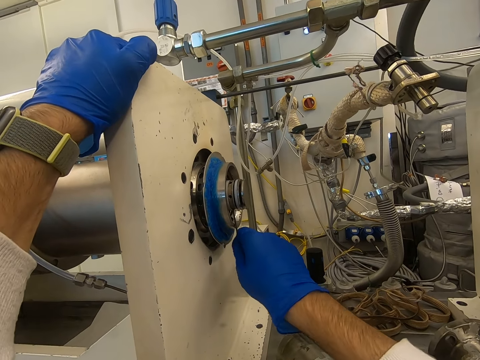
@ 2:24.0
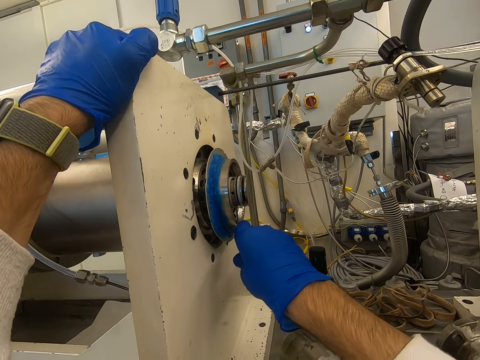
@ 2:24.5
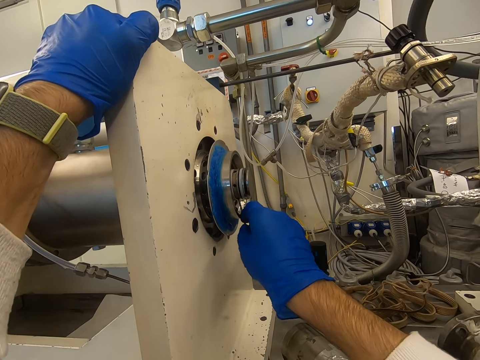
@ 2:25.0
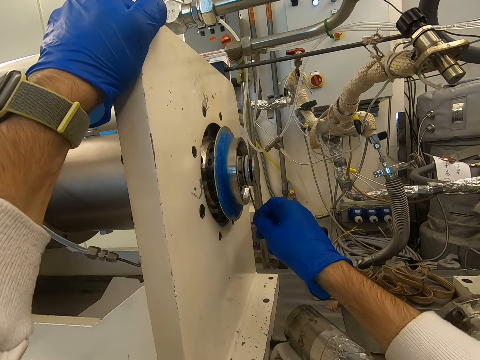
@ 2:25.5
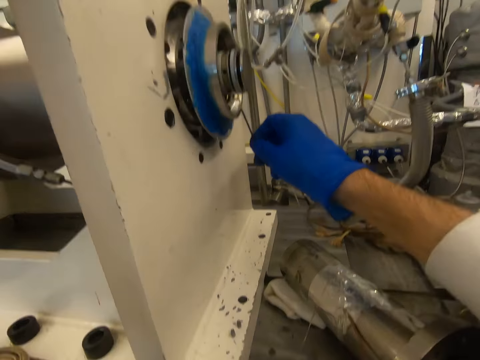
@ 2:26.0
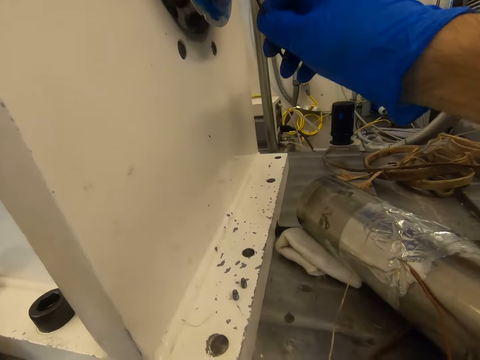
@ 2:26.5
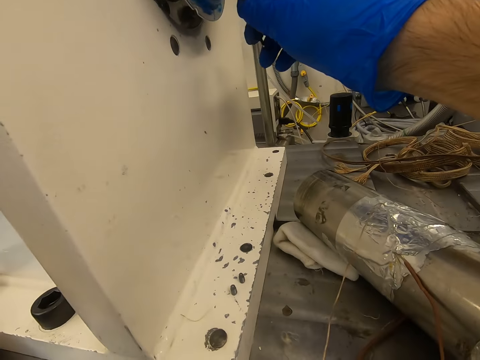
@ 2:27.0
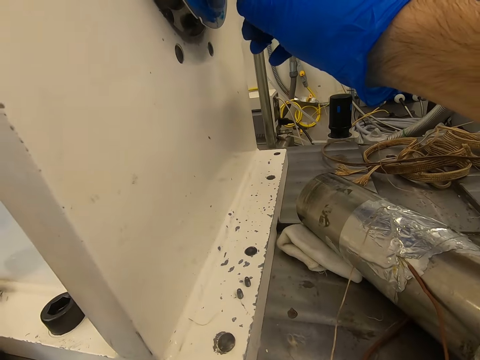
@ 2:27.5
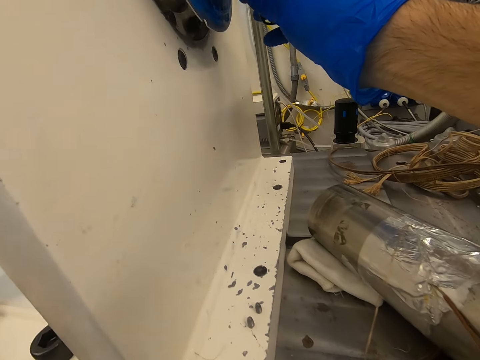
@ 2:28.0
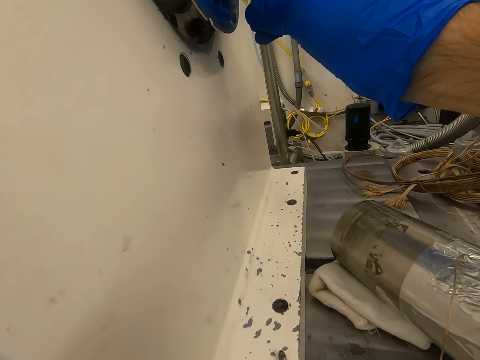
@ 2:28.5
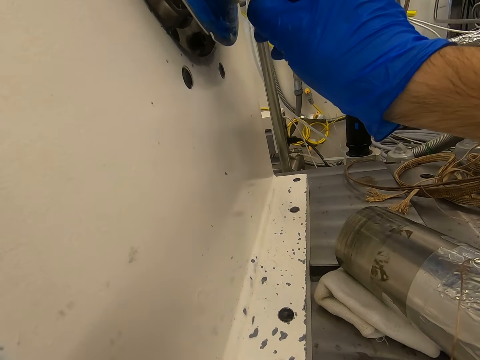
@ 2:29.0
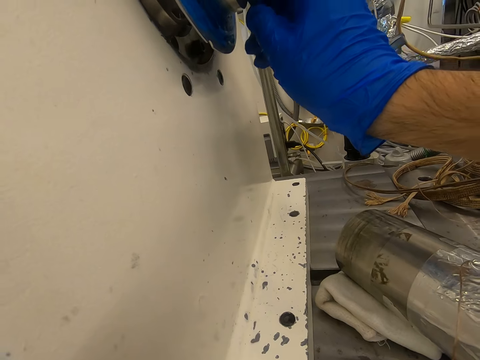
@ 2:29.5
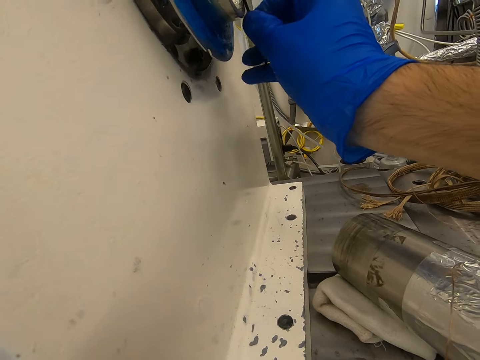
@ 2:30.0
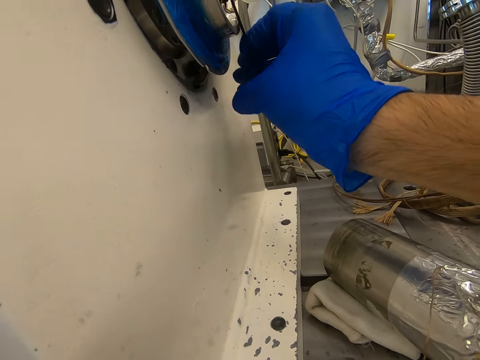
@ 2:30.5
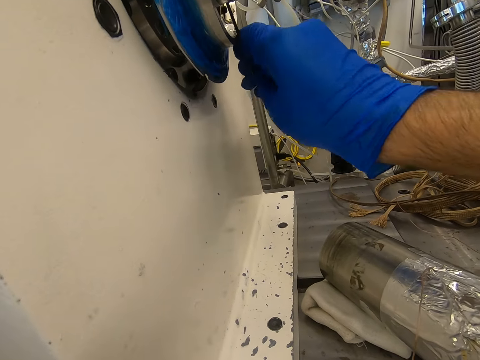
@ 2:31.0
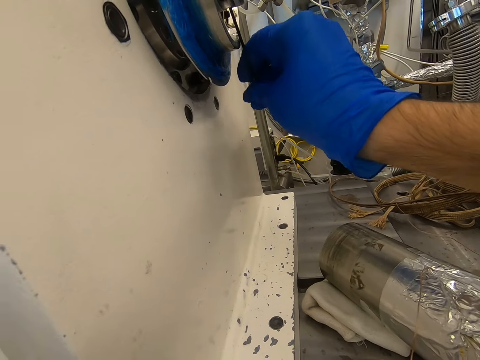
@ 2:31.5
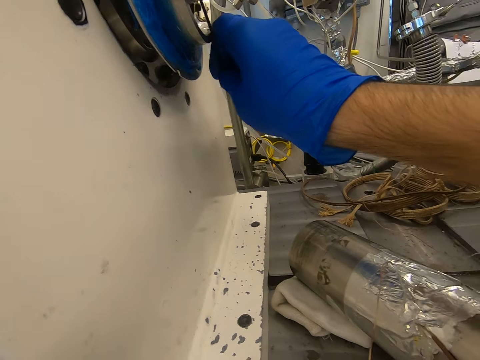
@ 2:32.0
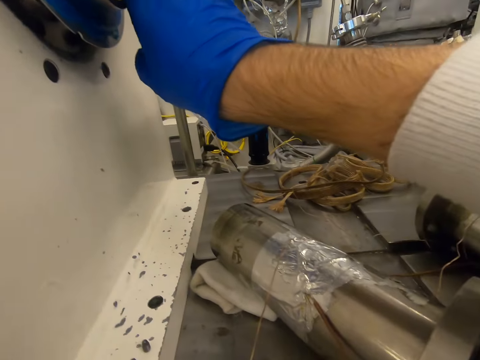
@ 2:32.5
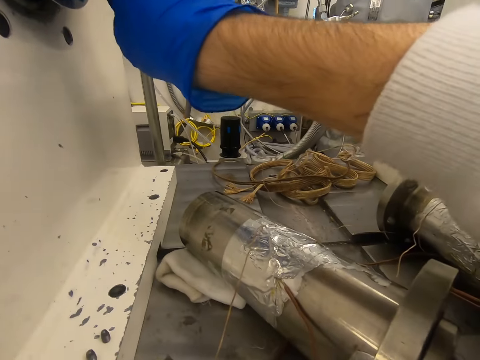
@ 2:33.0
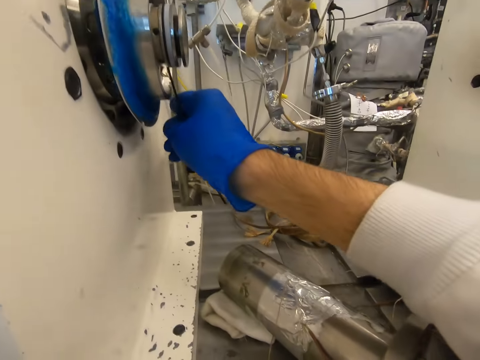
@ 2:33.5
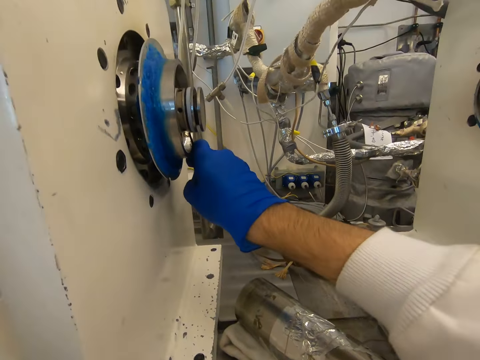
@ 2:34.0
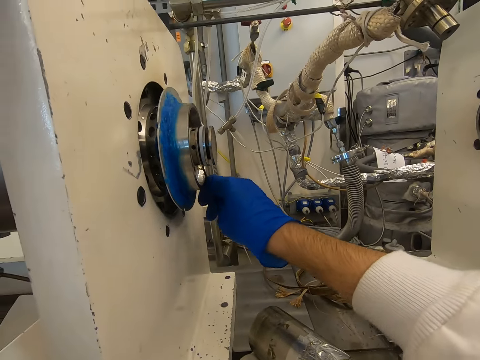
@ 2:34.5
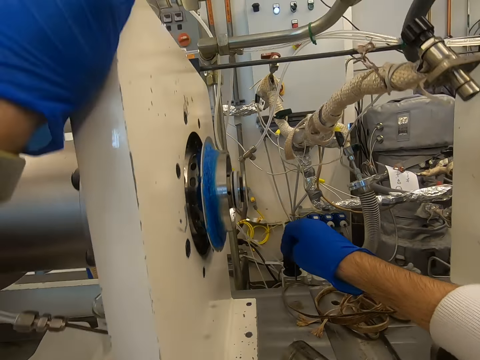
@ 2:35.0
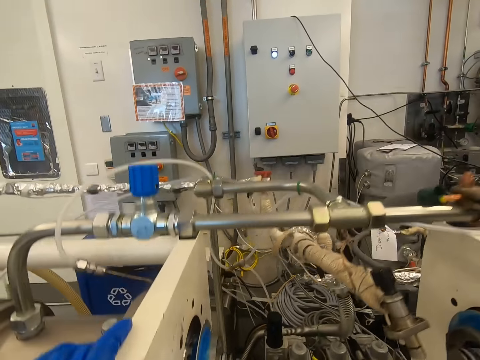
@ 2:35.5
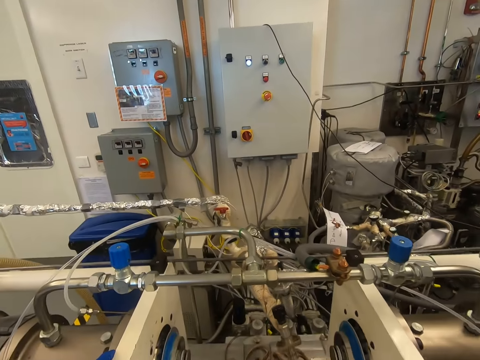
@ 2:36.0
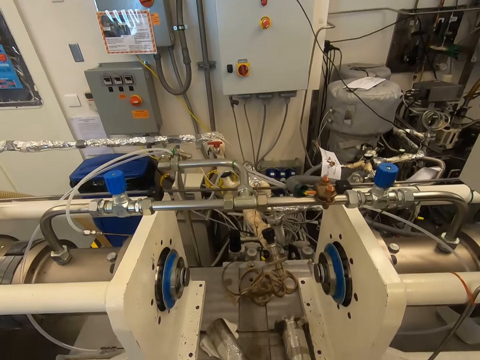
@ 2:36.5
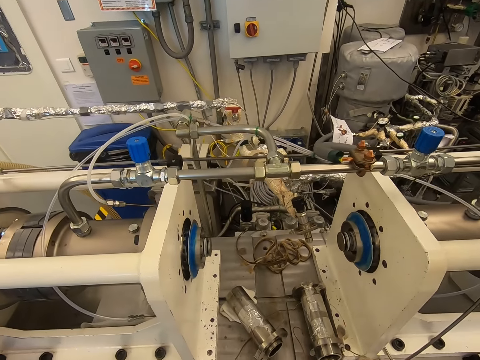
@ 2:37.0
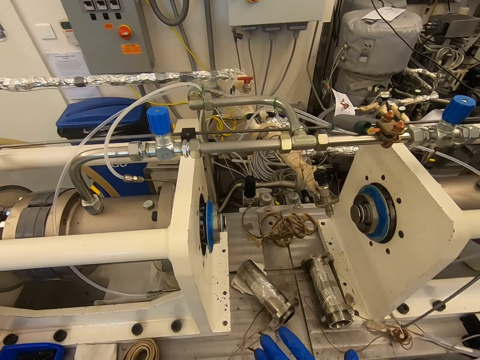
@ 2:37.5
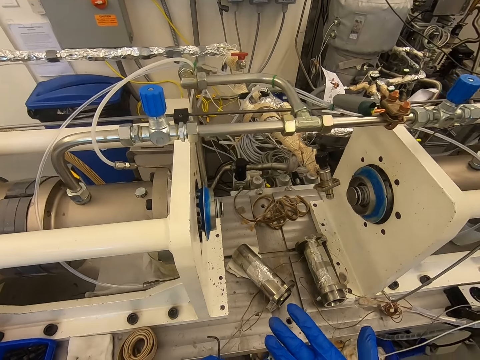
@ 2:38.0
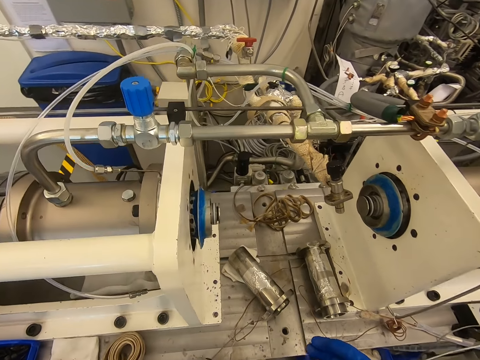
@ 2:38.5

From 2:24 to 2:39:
The camera wearer removes the hand from something. They look at the machine.

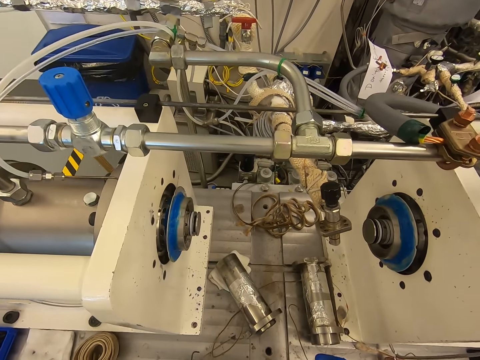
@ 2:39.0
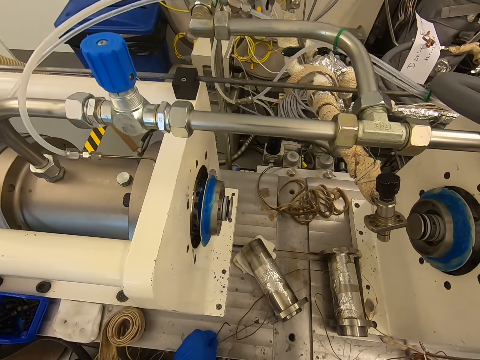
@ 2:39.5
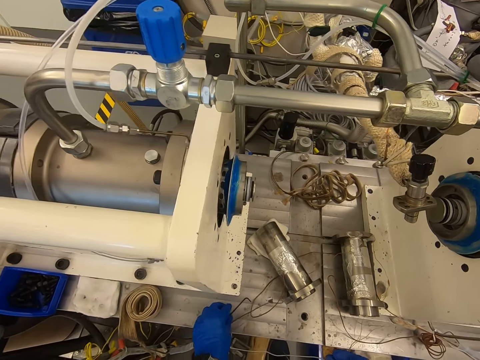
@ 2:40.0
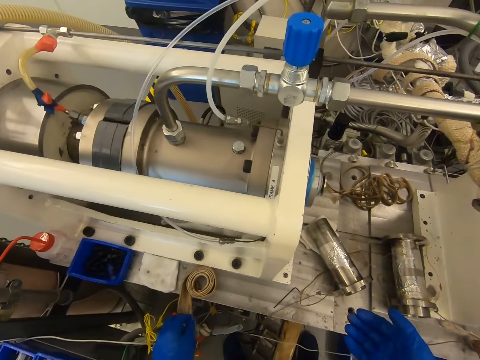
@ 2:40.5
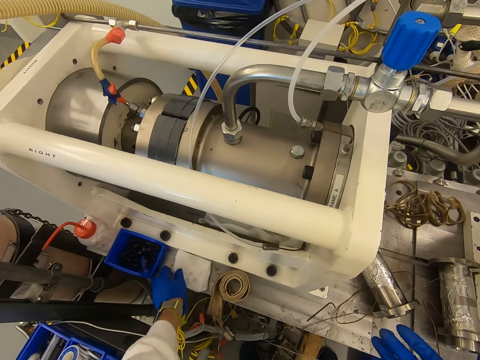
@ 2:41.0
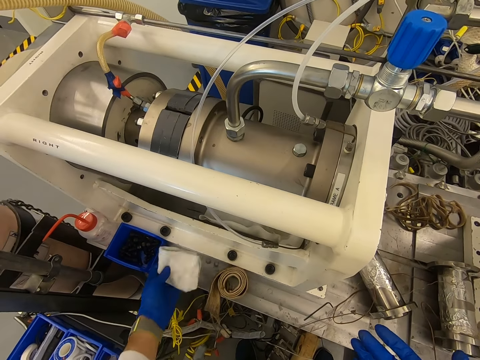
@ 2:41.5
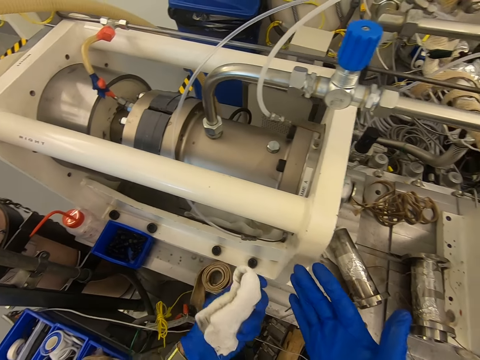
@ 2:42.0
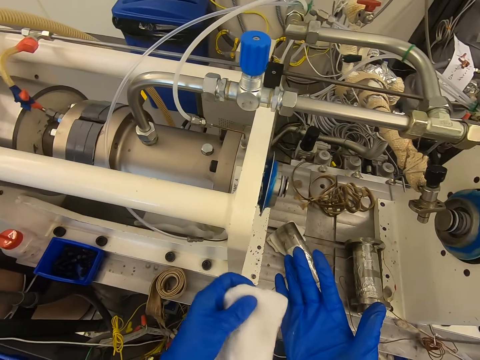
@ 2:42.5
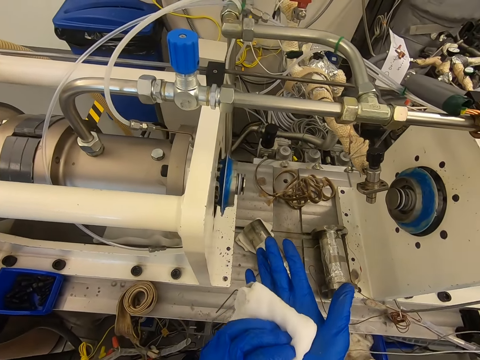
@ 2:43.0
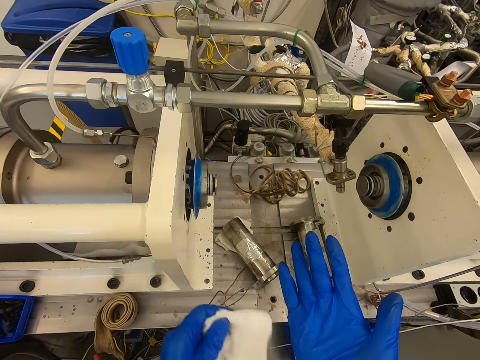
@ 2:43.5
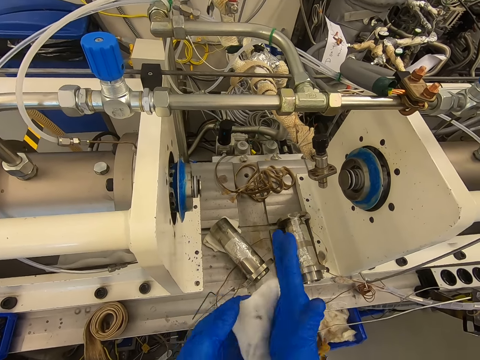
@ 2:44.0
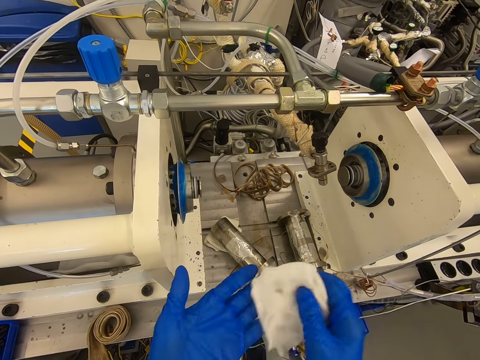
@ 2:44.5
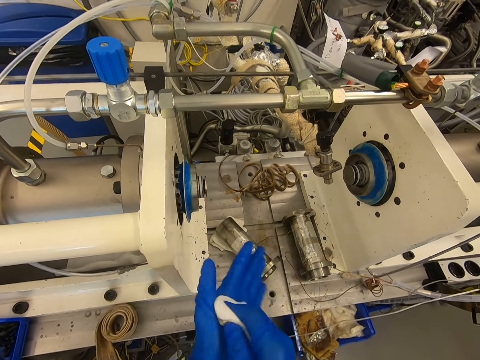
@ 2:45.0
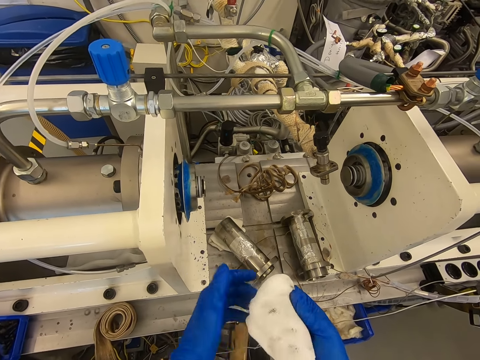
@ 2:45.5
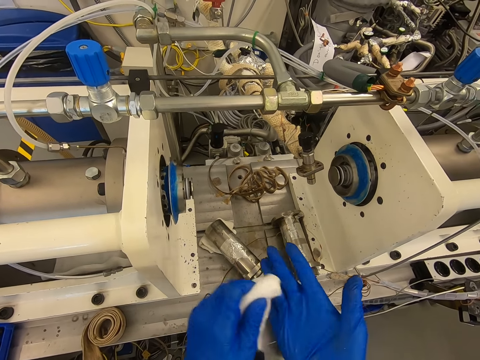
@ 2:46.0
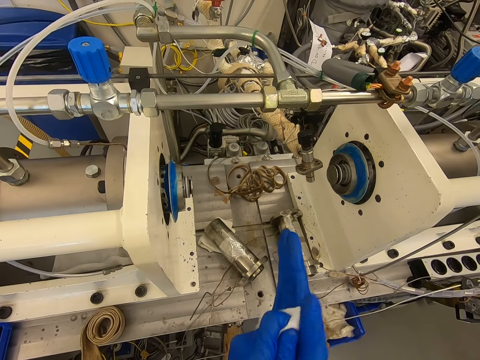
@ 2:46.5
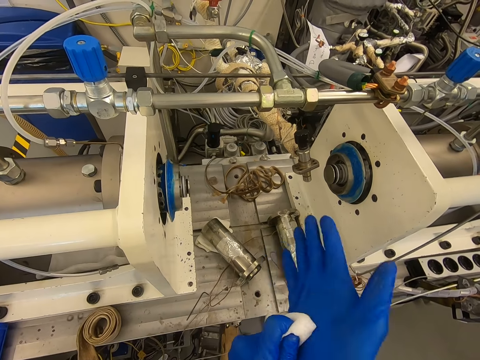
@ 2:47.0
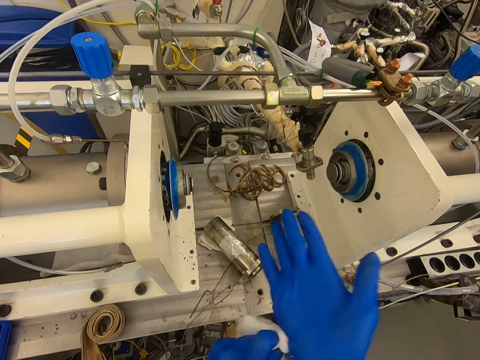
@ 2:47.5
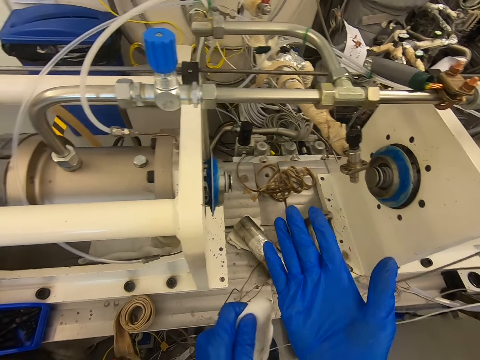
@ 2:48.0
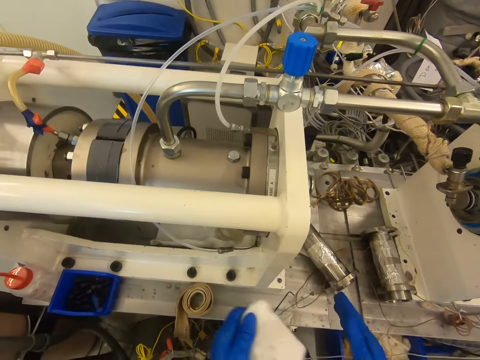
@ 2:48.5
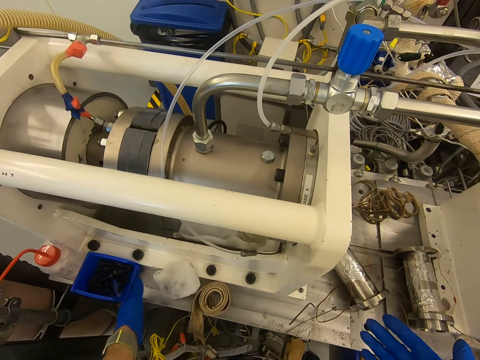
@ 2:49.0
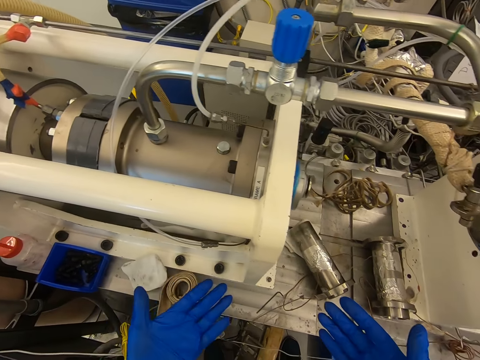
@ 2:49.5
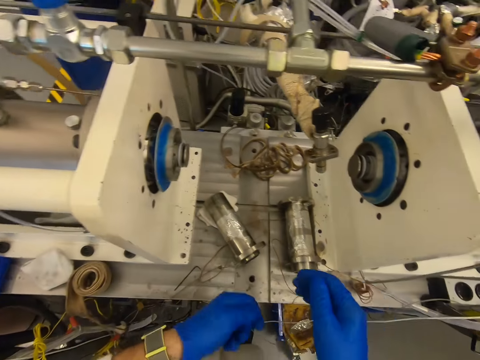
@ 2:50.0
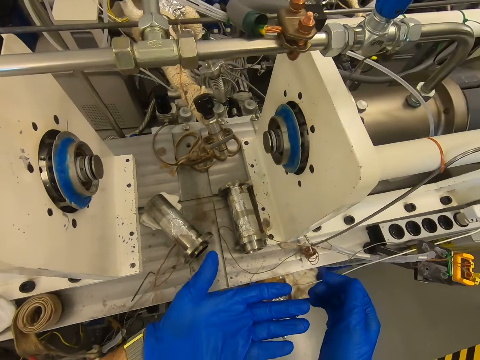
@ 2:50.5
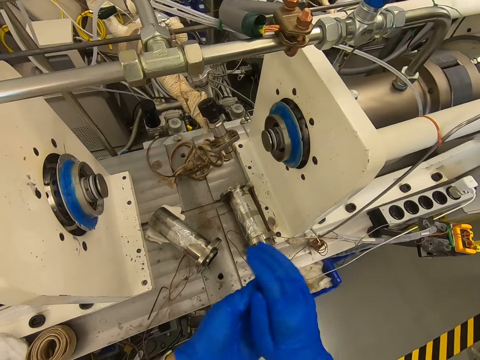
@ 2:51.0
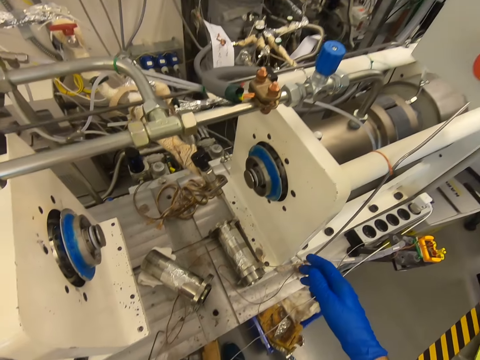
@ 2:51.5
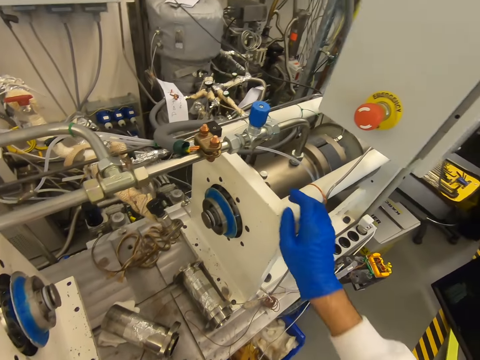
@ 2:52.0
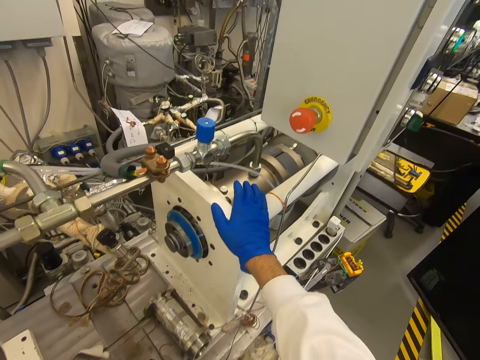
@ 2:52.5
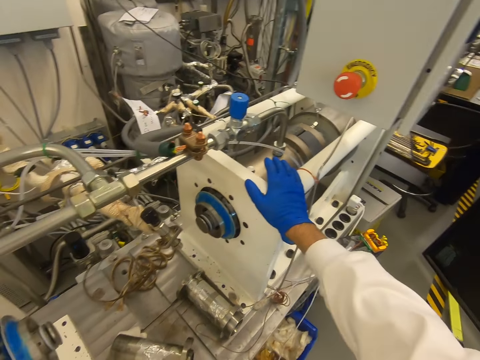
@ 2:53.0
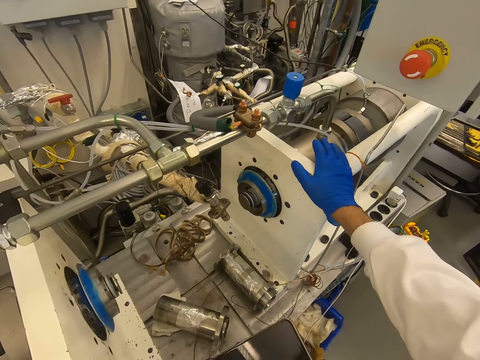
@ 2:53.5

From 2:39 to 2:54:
The camera wearer puts the rod on the machine. They pick up the hand towel. They wipe the hands. They put the hand towel on something. They look at the hands. They touch the machine with the right hand.
